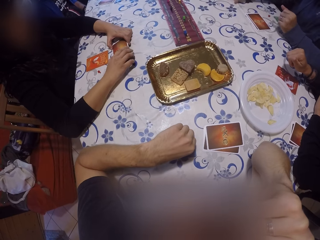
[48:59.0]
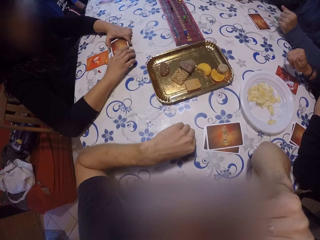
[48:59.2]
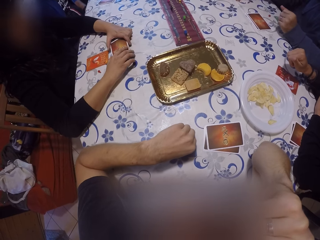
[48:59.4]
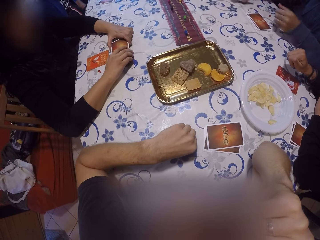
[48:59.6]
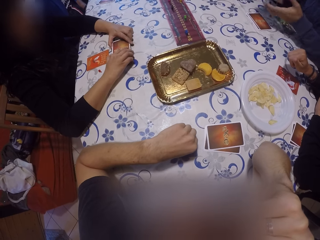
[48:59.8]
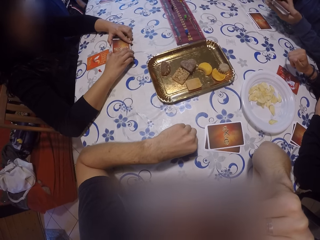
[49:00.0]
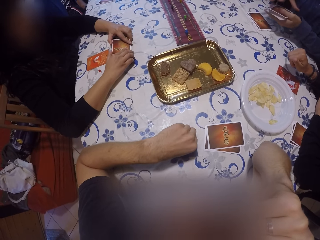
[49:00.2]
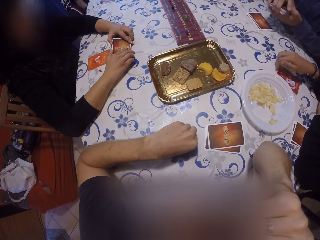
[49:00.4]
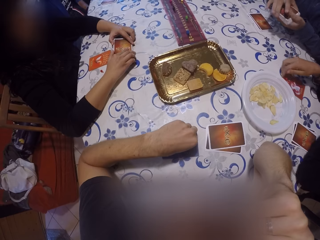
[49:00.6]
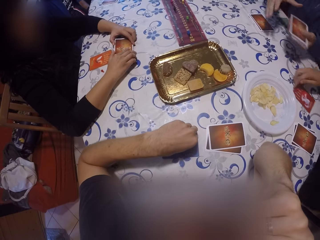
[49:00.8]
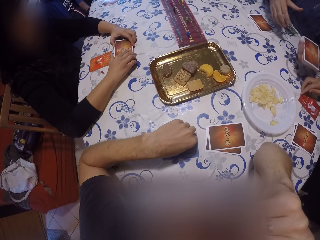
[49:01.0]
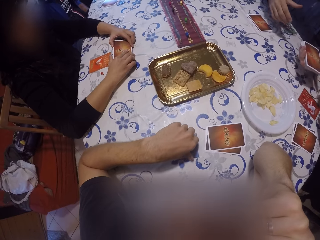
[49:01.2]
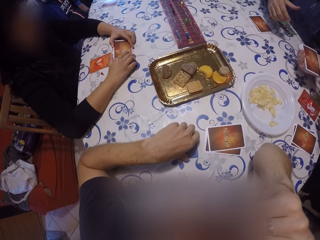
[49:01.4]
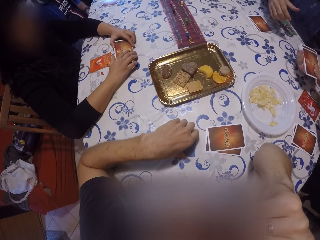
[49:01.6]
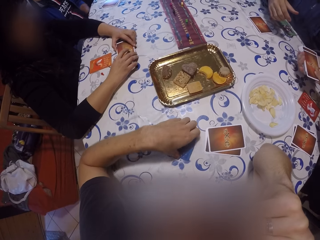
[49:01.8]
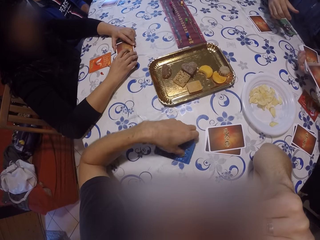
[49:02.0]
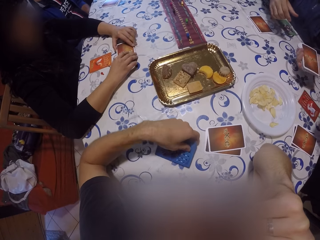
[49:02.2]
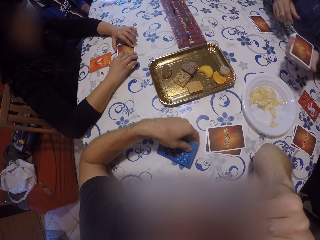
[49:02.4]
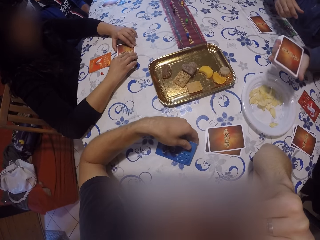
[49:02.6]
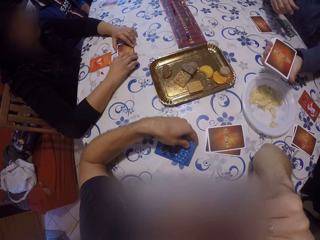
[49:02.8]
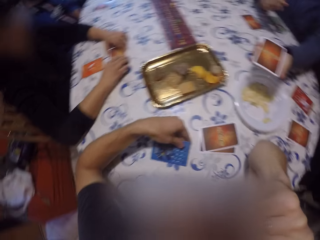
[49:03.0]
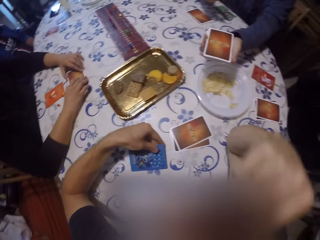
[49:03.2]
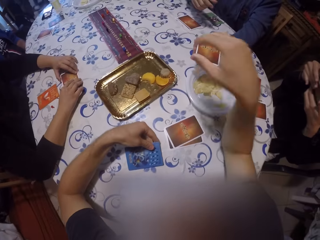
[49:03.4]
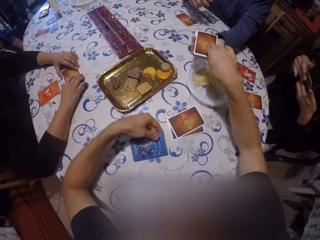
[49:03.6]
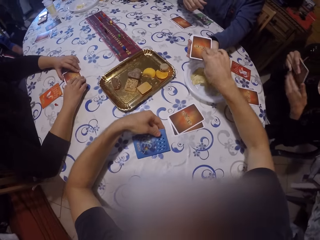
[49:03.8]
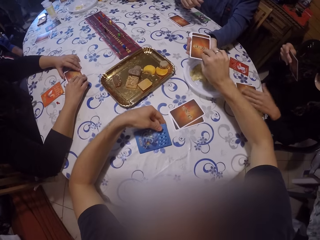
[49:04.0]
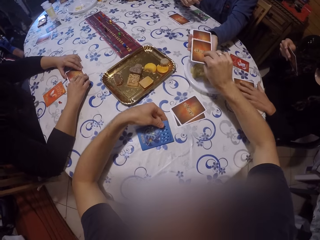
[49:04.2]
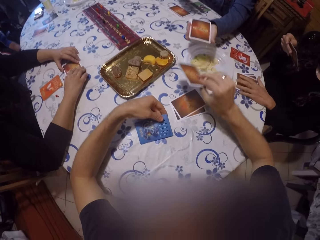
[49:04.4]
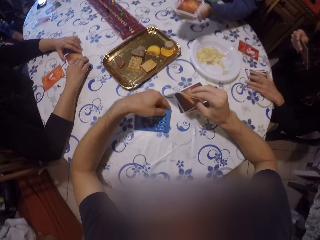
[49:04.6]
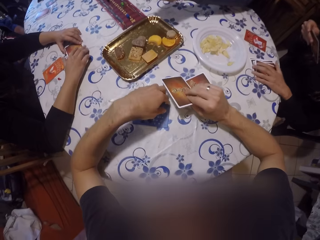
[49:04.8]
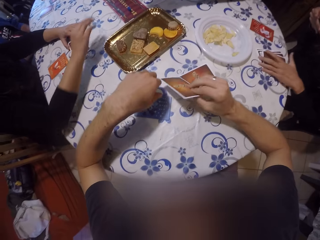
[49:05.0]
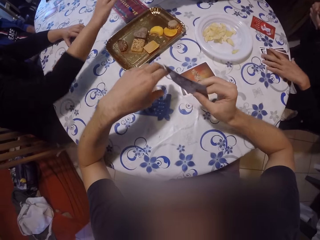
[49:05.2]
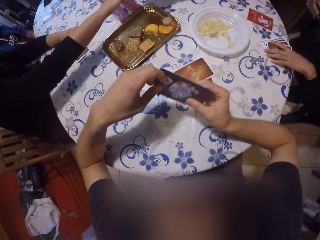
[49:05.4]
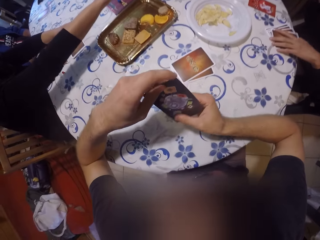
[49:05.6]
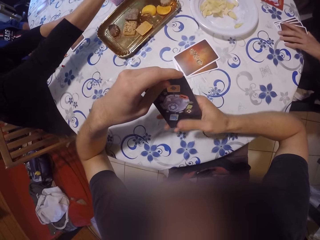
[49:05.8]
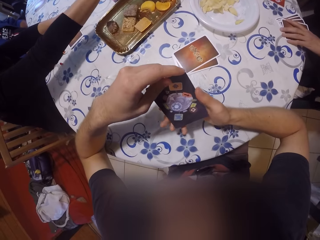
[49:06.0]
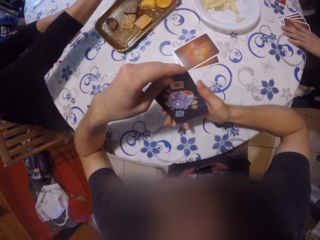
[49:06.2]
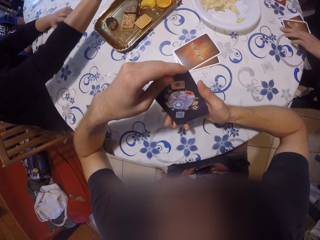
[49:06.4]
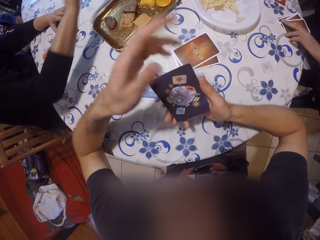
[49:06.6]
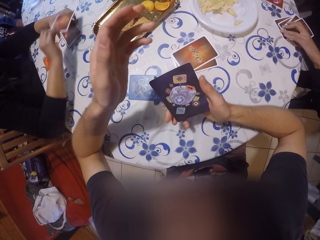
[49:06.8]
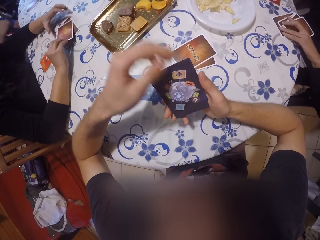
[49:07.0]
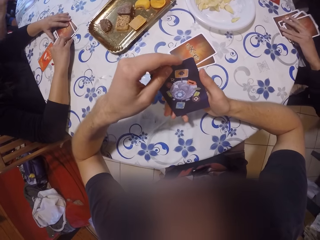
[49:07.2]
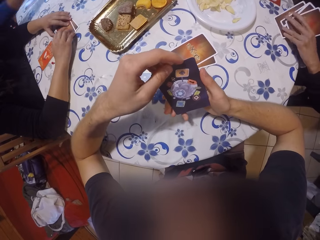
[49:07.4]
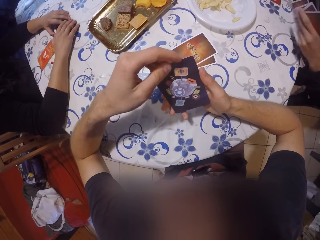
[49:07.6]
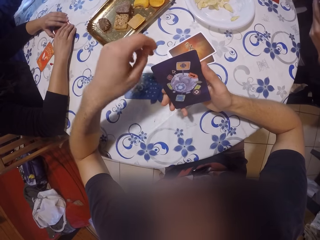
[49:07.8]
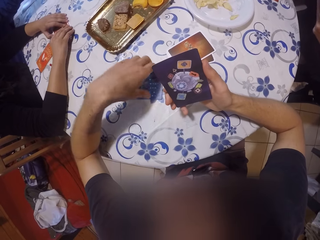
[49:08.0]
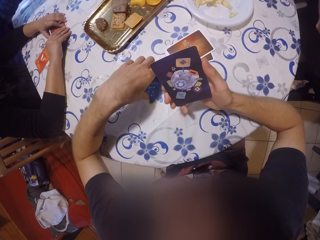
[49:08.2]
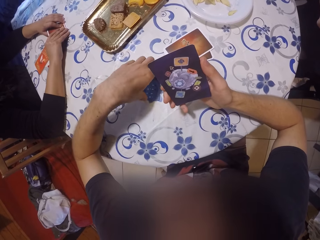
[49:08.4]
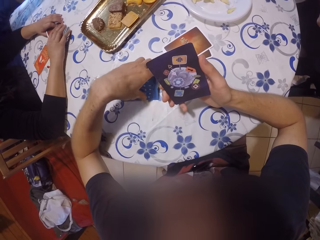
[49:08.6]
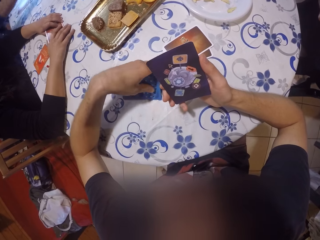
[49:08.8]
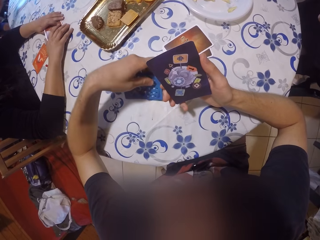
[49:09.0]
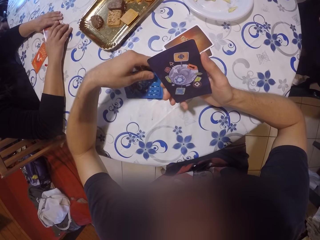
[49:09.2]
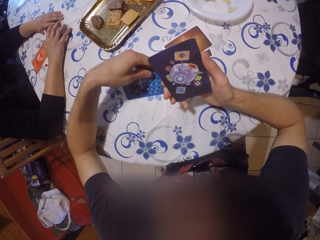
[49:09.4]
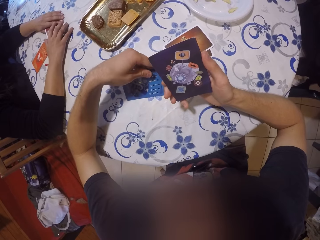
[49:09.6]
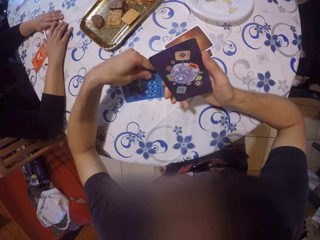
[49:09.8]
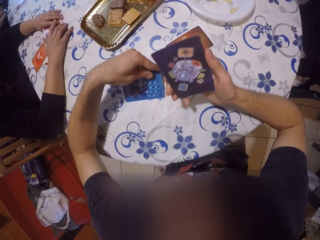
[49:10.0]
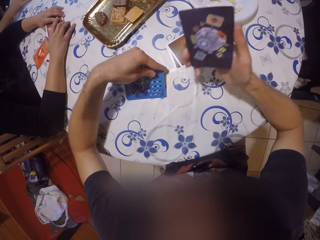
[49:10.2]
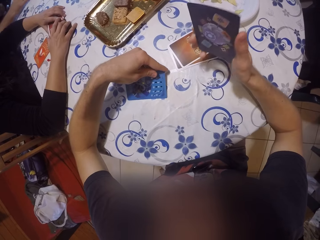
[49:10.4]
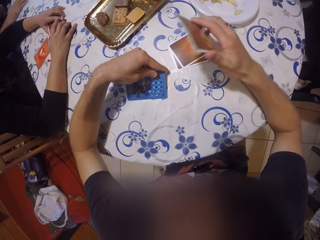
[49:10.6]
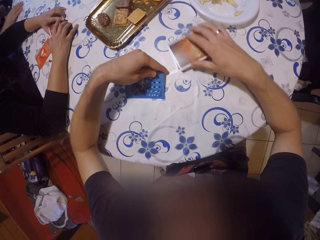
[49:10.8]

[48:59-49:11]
A man picks up cards from the table. A woman moves a card on the table. The man passes the cards to the woman. The woman collects a card from the man. The camera wearer holds a card on the table. The man passes the cards to the camera wearer. The camera wearer collects a card from the man with his right hand. He turns the card. Another woman collects a card from the man with her right hand. The camera wearer checks the card. The other woman drops the card in her right hand on the pack of cards on the table. The first woman picks up cards from the table. The camera wearer holds the card on the table with his left hand. The other woman holds cards on the table.

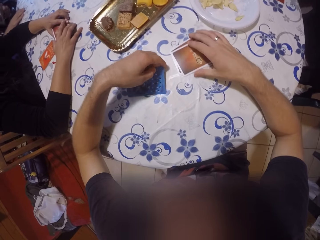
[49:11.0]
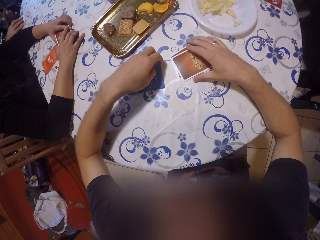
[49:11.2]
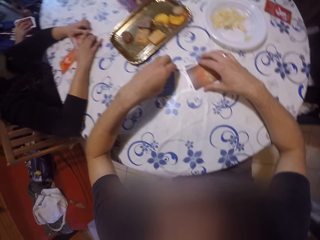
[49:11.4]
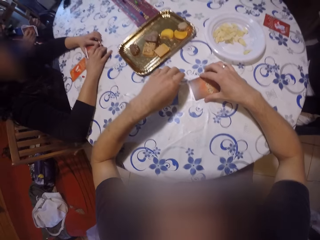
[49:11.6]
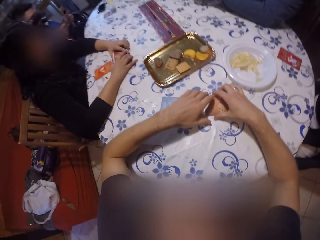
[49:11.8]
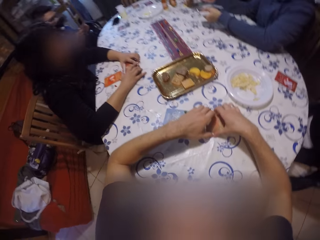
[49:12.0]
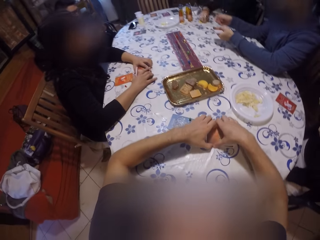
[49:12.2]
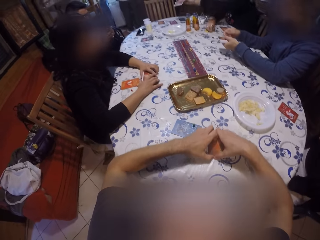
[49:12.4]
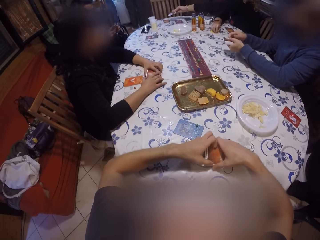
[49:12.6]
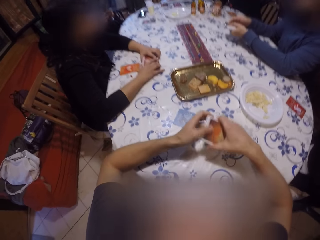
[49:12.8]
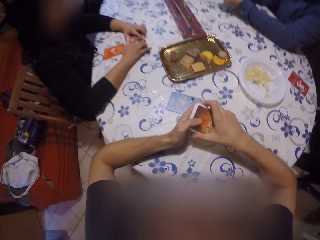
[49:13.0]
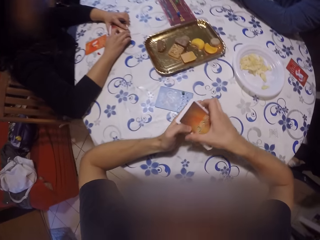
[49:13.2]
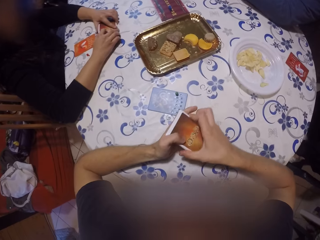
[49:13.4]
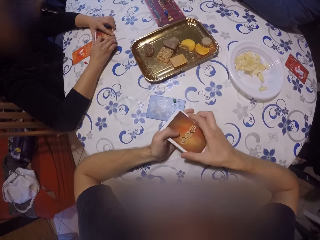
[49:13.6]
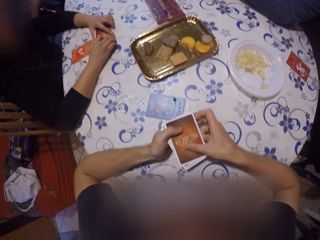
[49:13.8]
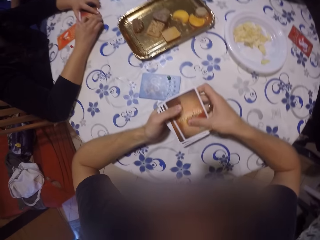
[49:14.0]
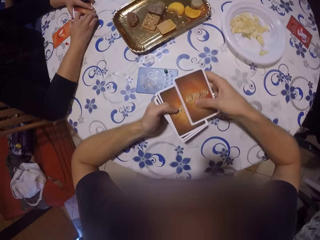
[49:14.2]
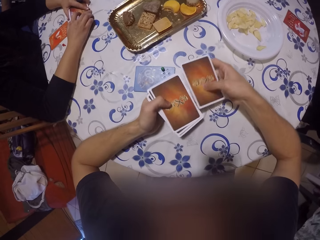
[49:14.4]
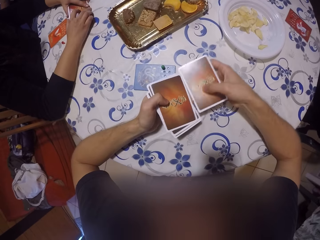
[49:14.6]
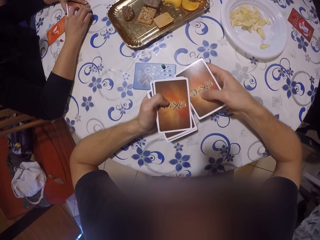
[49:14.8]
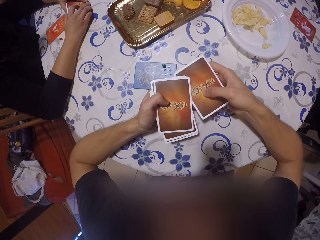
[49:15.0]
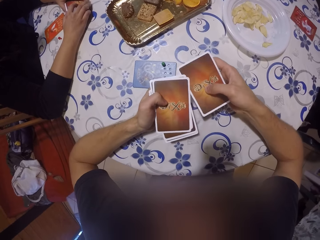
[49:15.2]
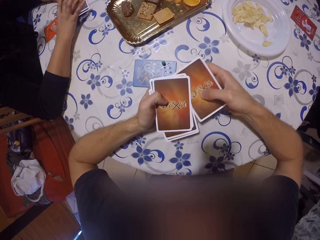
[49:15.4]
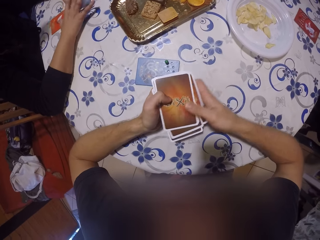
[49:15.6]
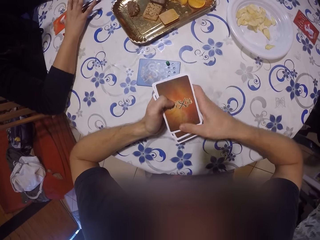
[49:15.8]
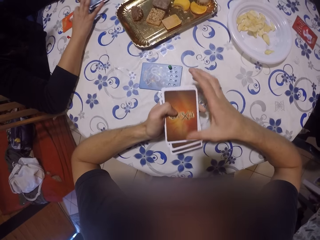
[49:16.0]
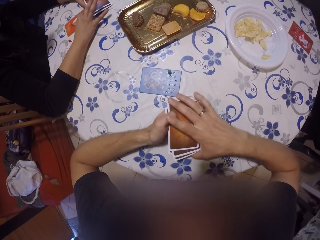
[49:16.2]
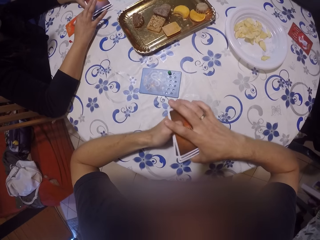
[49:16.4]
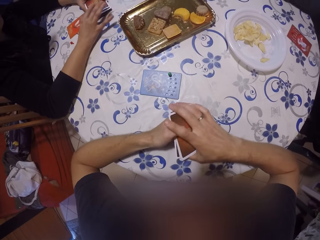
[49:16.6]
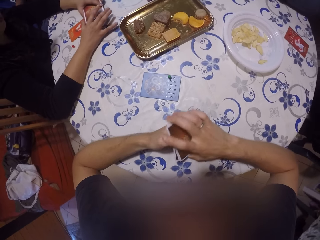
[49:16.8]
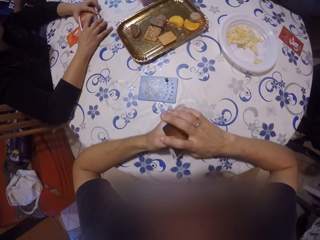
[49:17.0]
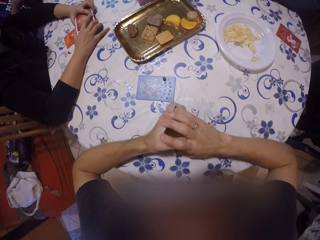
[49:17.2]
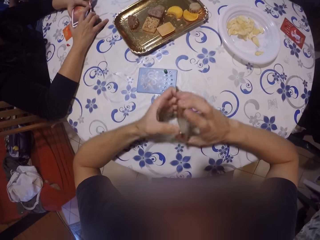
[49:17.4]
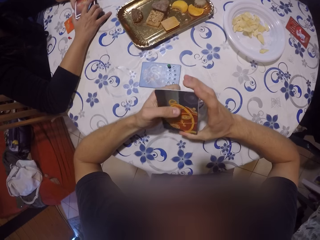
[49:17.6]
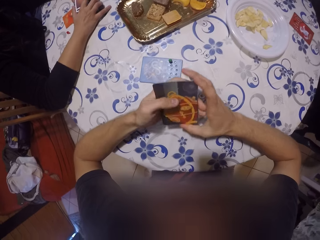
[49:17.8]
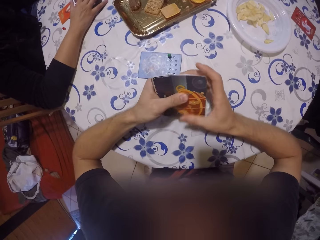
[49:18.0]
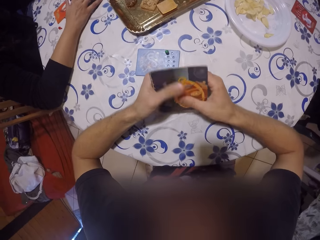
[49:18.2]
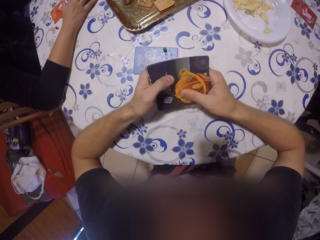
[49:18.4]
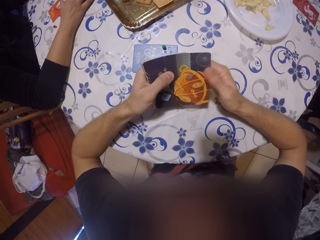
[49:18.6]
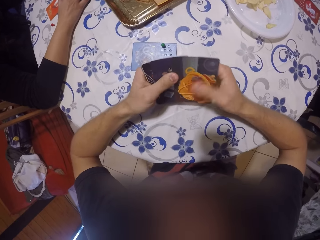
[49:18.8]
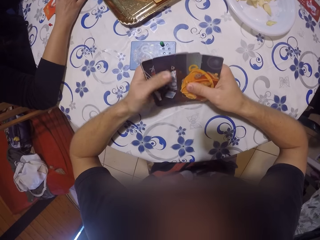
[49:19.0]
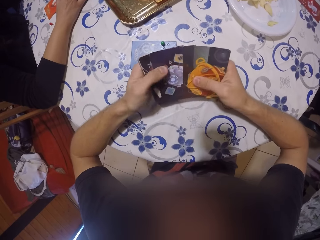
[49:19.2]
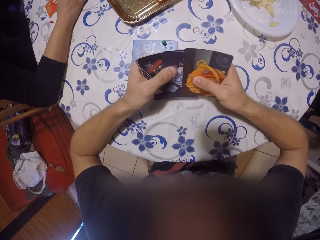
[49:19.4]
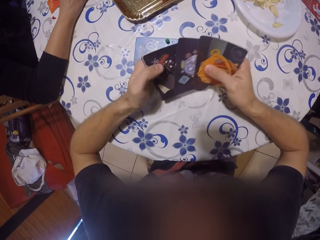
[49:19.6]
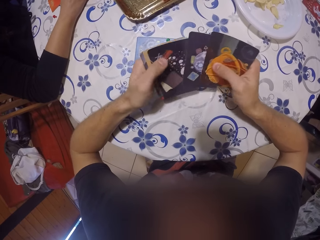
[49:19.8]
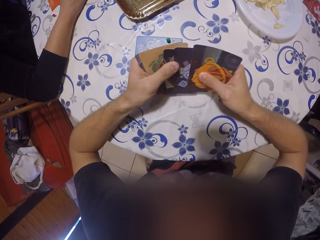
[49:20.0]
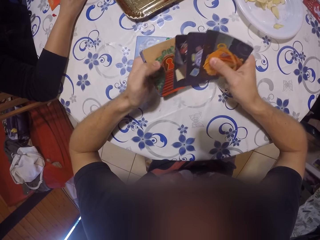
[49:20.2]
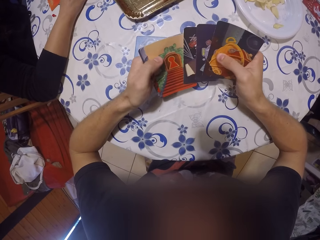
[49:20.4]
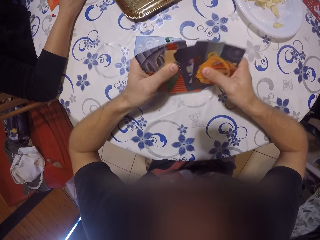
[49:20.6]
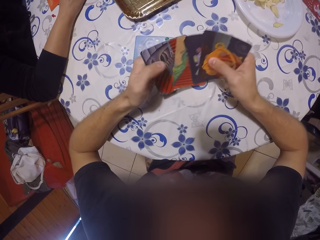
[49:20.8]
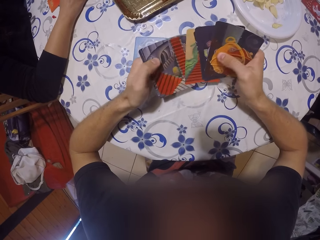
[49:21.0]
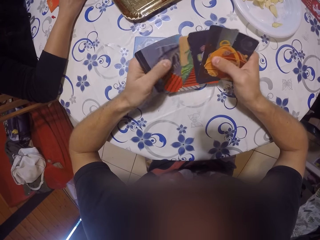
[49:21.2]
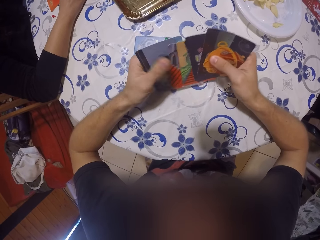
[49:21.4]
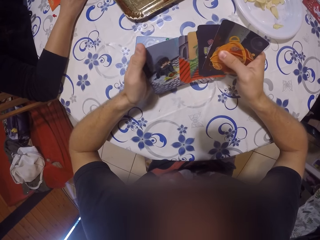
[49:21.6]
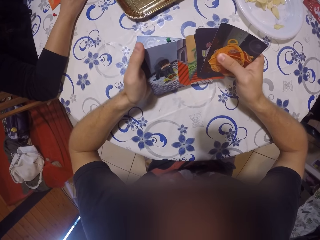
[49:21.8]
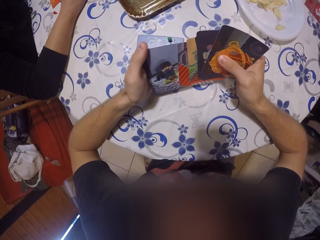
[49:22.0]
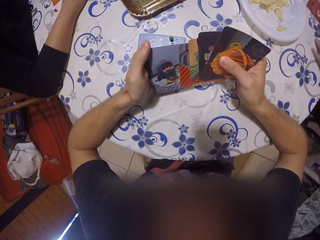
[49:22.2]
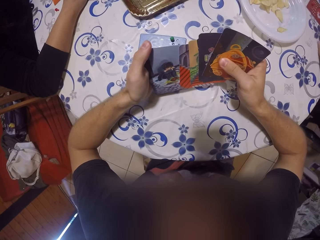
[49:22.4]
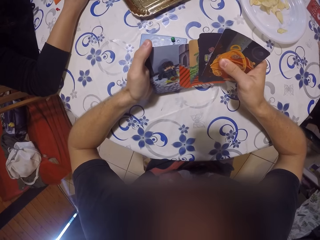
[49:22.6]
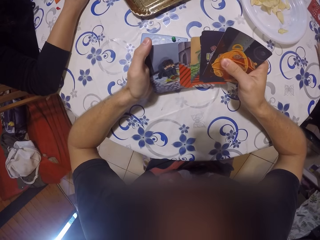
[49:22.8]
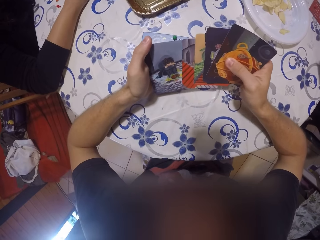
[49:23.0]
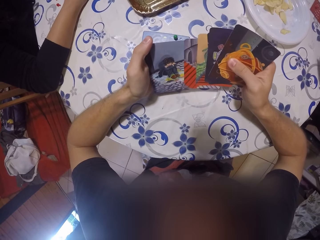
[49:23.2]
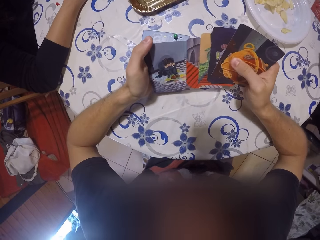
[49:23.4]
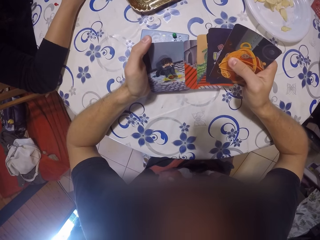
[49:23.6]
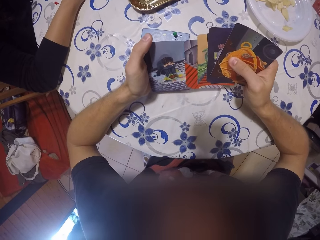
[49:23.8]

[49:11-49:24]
The camera wearer drops the card in his right hand on the pack of cards on the table. He drops the card in his left hand on the table. He takes the pack of cards from the table with both hands. He shuffles the pack of cards in both hands. He arranges the cards. He turns the cards. He spreads the cards with both hands. He checks the cards.
